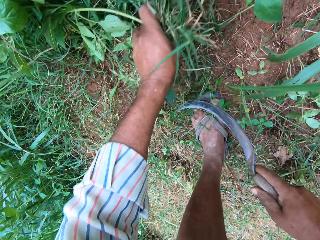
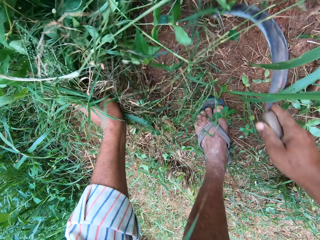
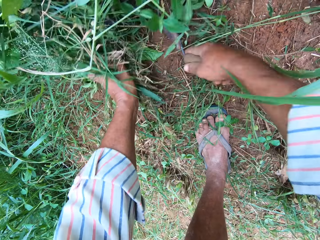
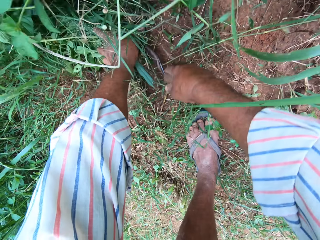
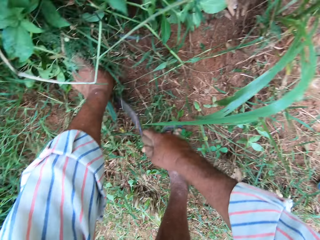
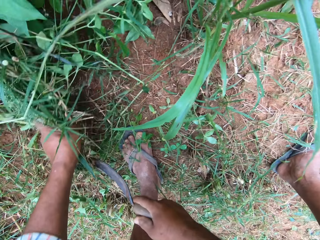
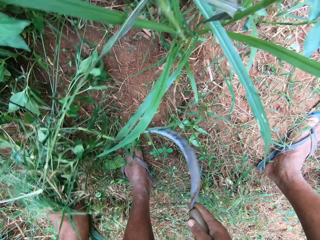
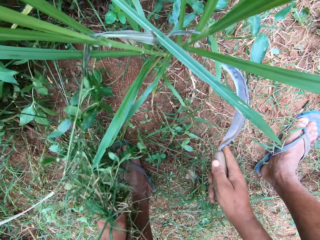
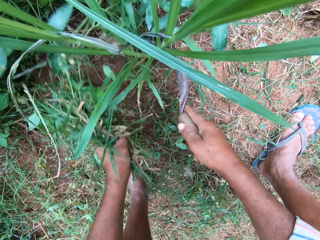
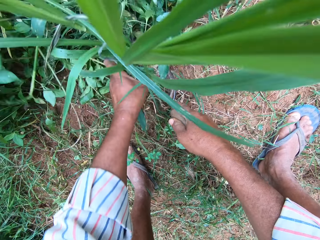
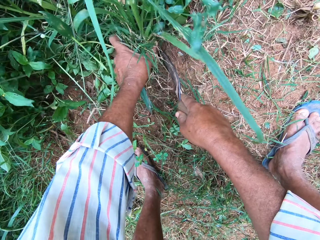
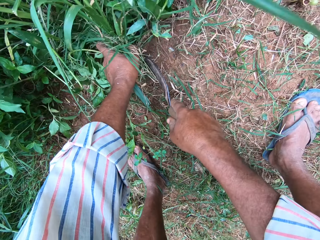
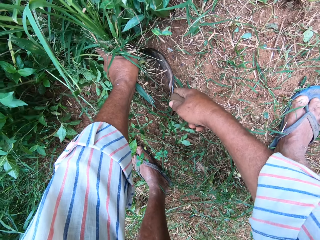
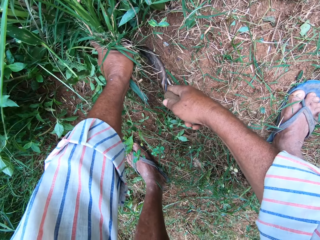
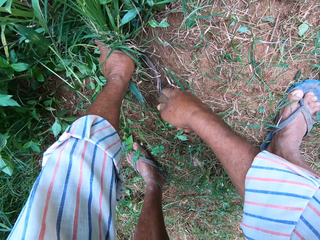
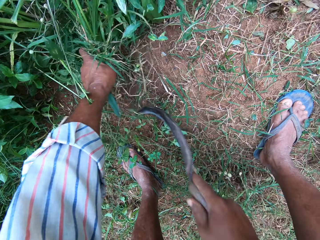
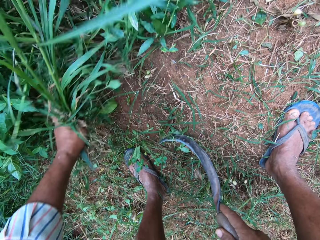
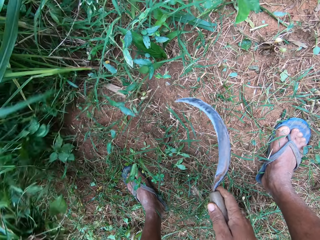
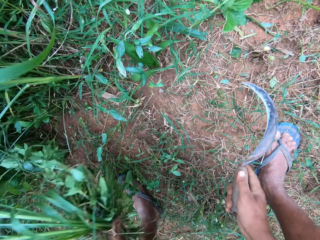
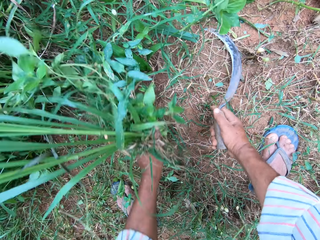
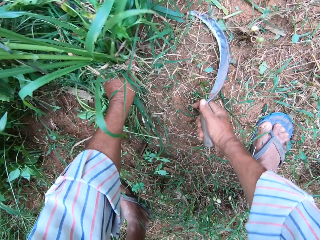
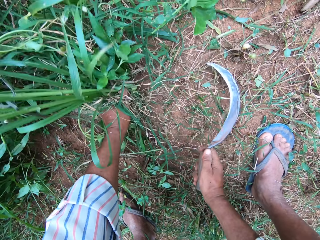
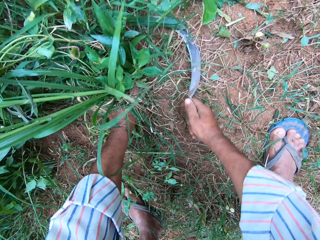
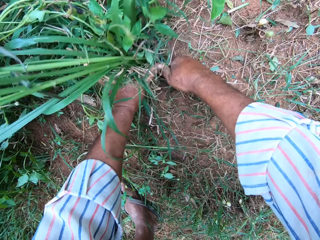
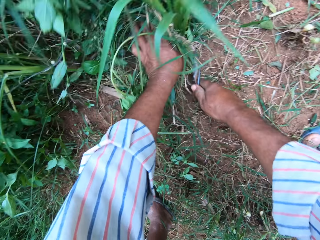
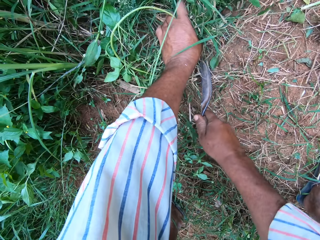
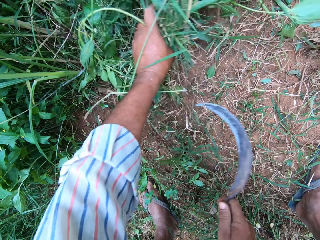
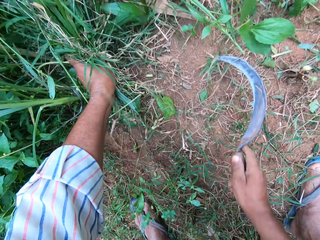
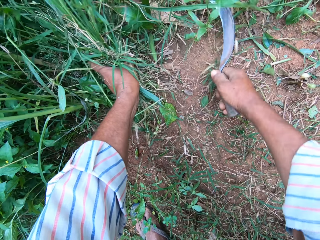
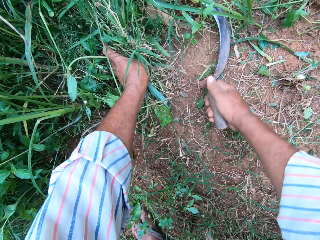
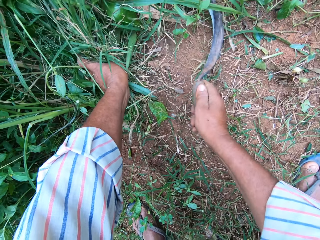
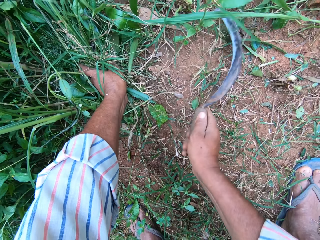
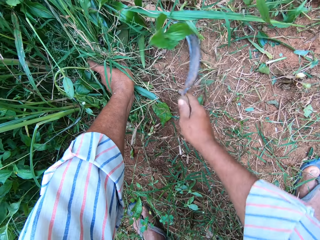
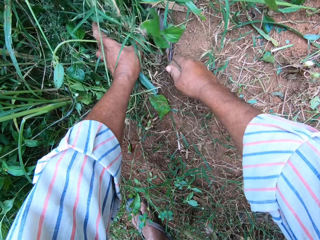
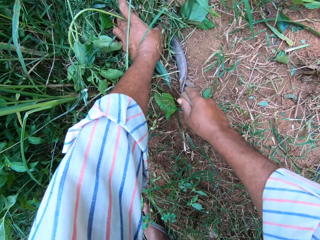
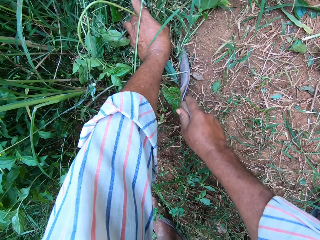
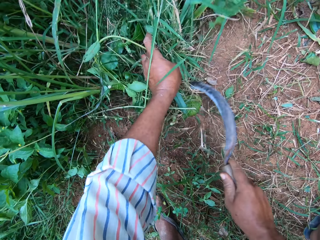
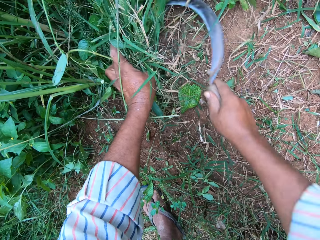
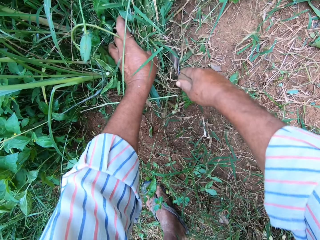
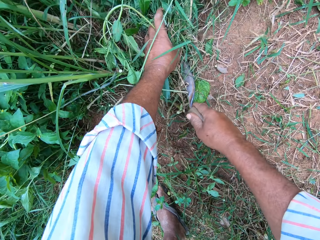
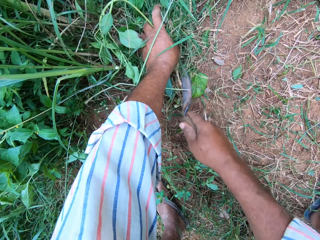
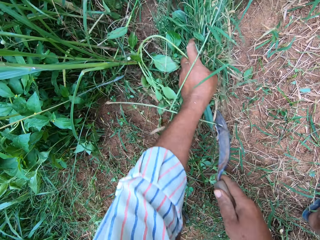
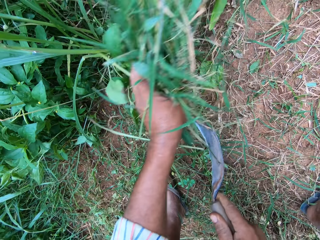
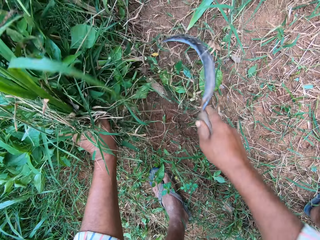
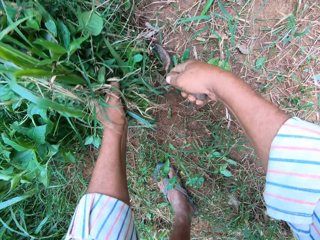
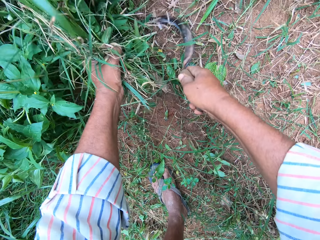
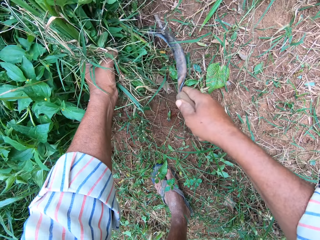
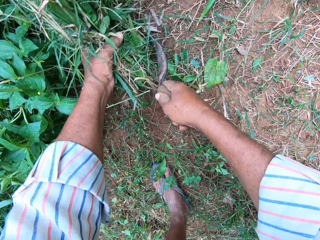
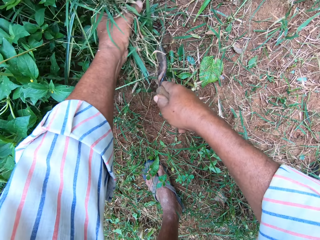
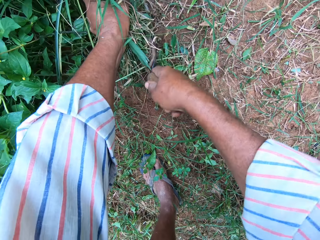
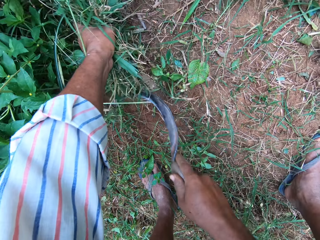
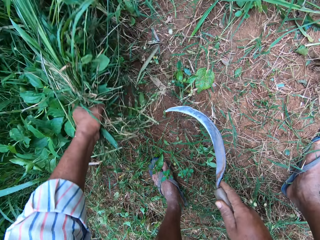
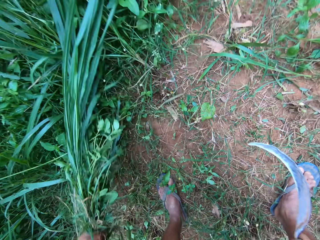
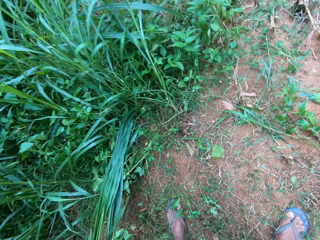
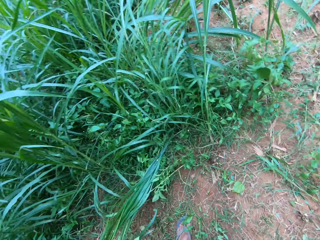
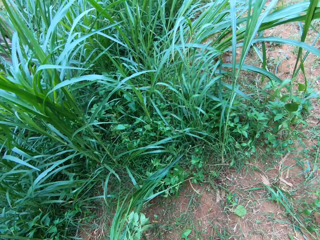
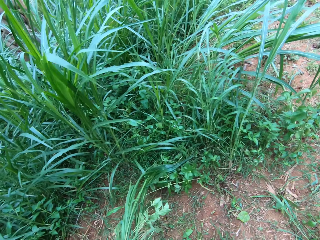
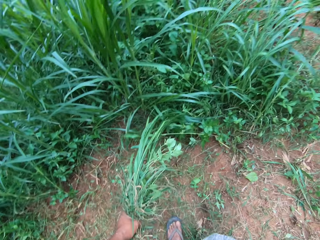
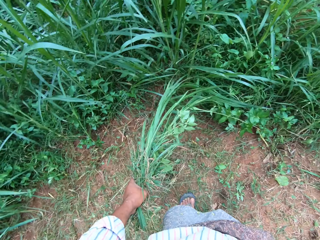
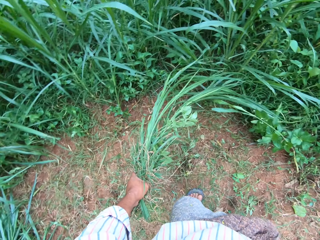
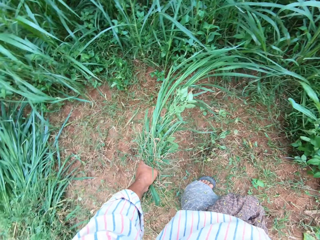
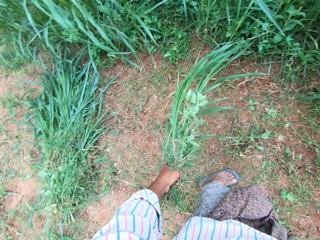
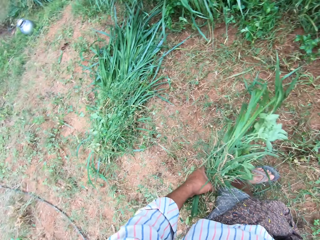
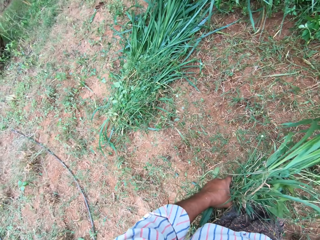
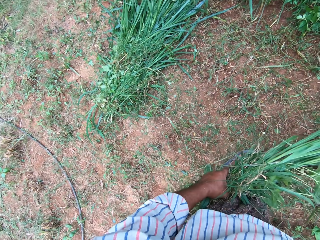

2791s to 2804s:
The camera wearer holds the grass with a hand and cuts the grass with a sickle. They hold the grass with a hand and cut the grass with the sickle. They hold napiergrass with a hand and cut the napiergrass with the sickle. They hold the grass with a hand and cut the grass with the sickle. They hold the grass with a hand and cut the grass with the sickle. They cut the grass with the sickle again. They cut the napiergrass with the sickle. They cut the napiergrass with the sickle again. They stop cutting the grasses.

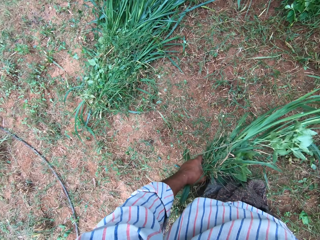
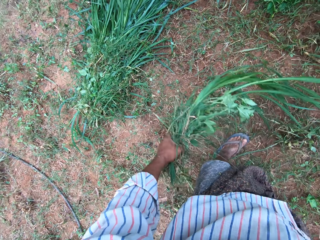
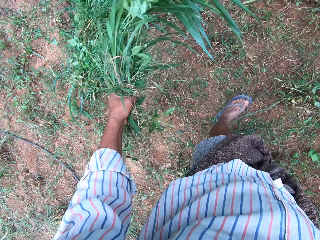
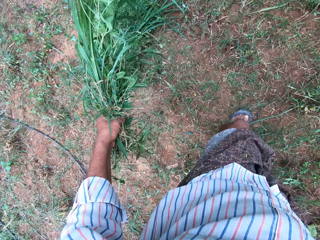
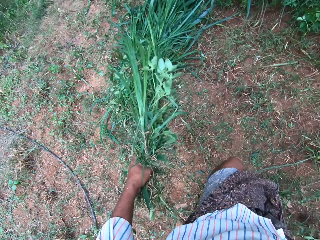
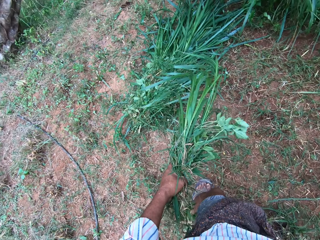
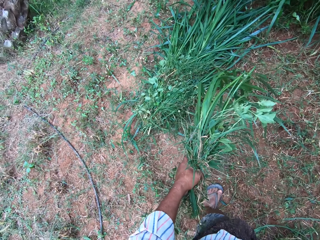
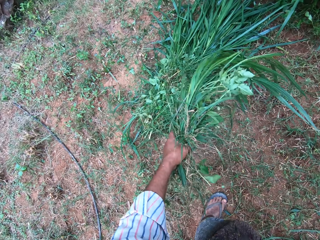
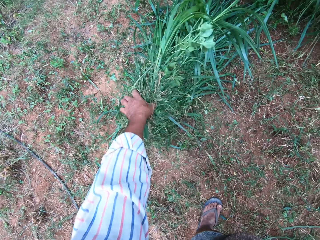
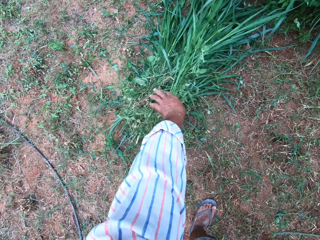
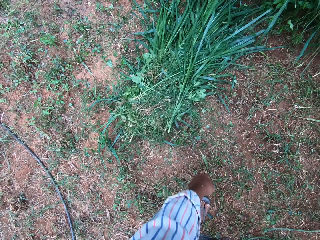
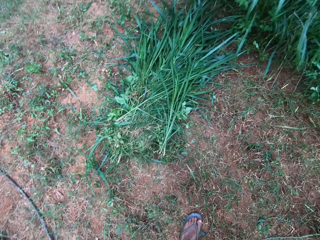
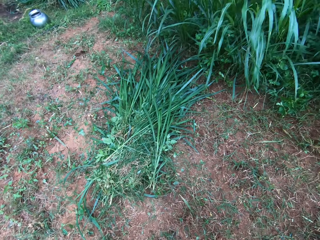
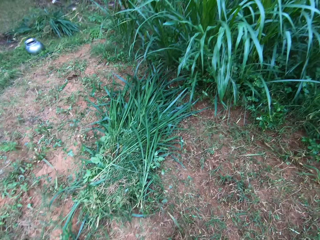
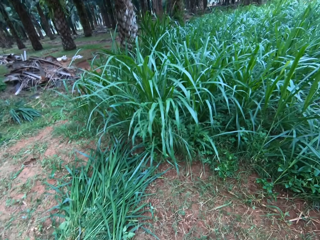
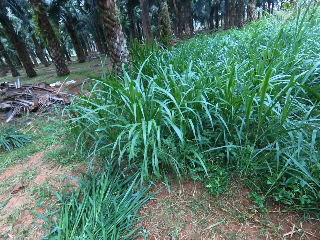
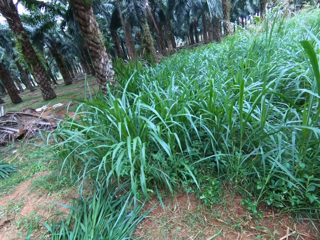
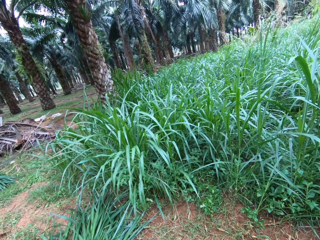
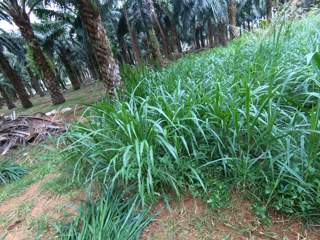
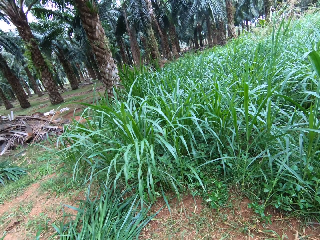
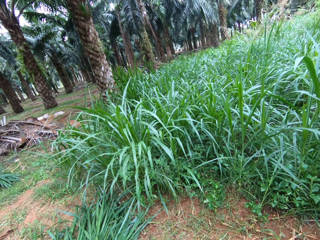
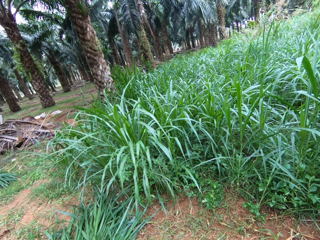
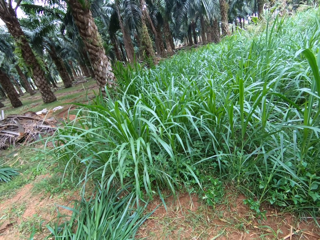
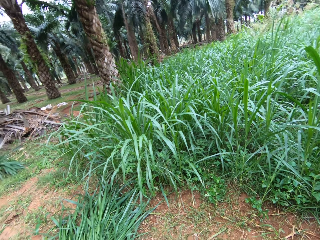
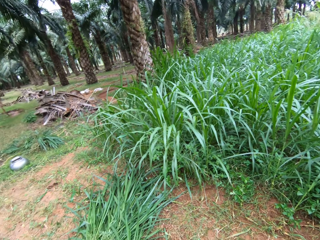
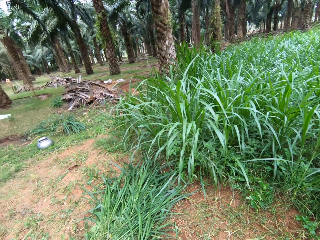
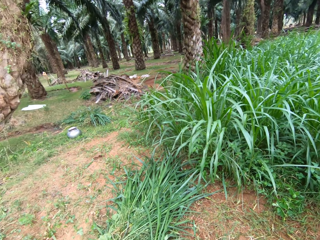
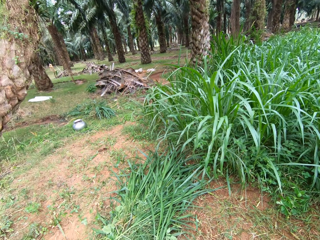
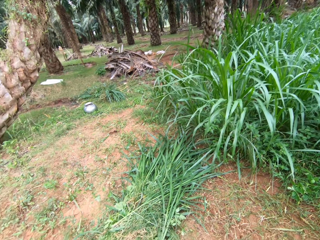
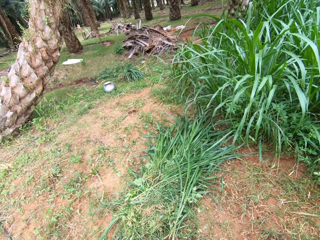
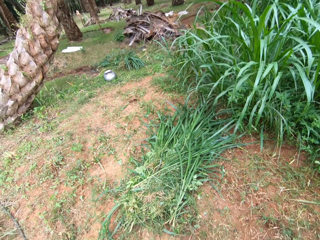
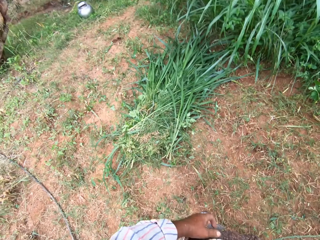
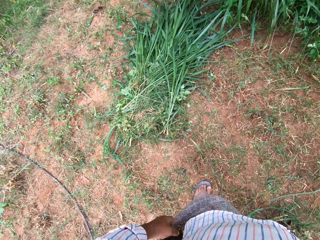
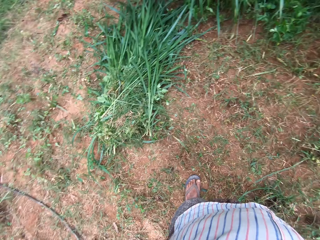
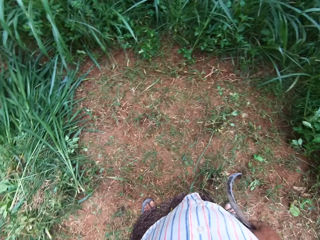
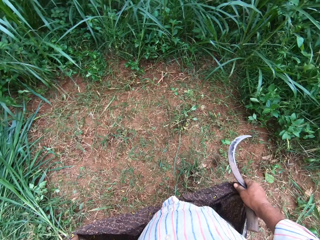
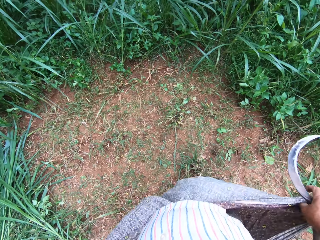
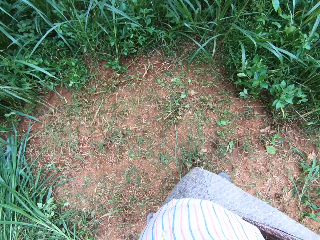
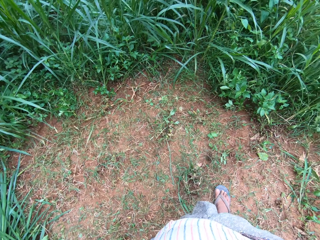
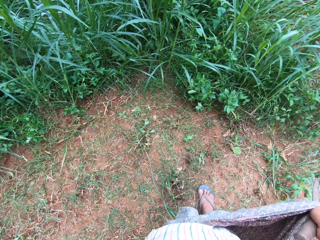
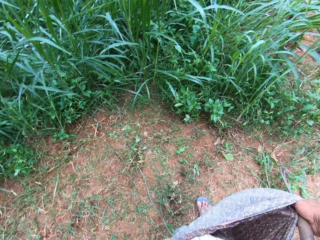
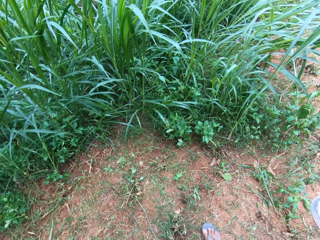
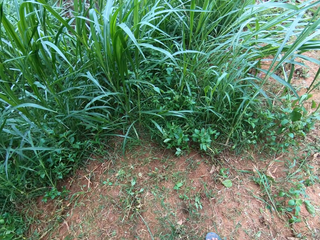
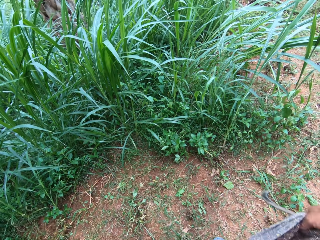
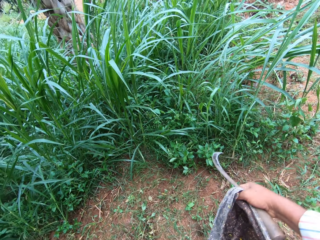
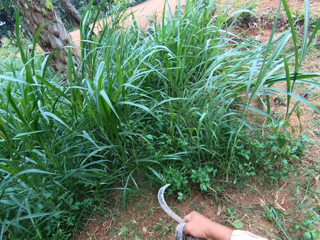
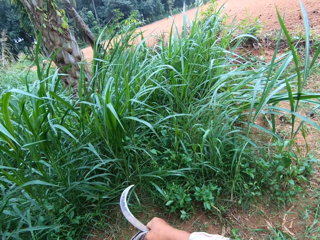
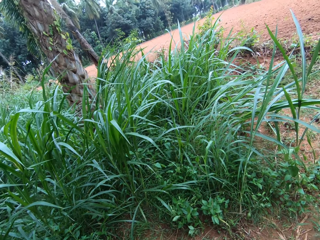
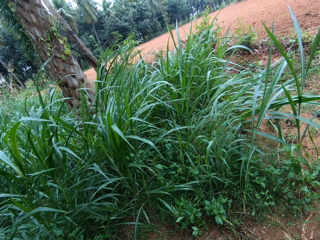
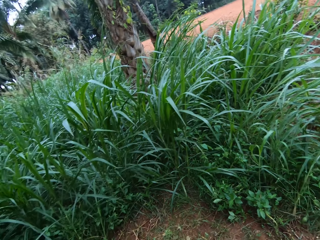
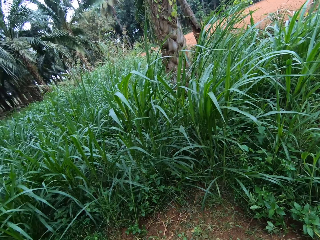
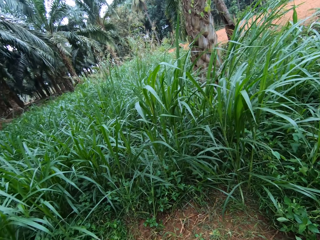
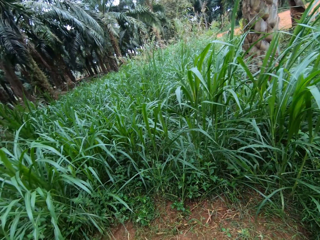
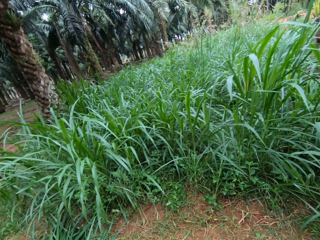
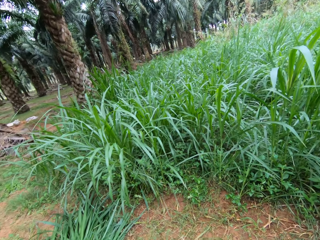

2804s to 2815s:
The camera wearer drops the grasses, napiergrass, on the floor with his left hand. He looks around. He moves the cloth with hands.
